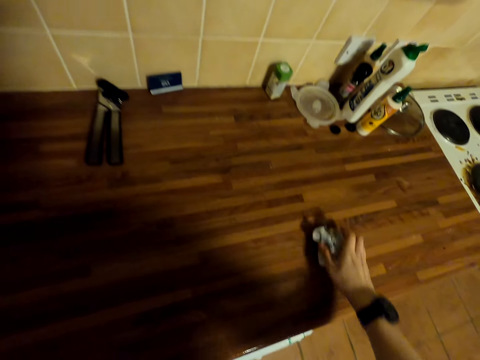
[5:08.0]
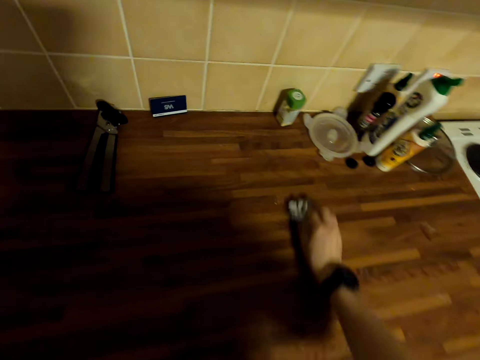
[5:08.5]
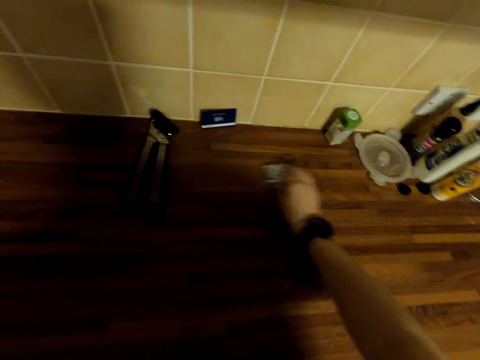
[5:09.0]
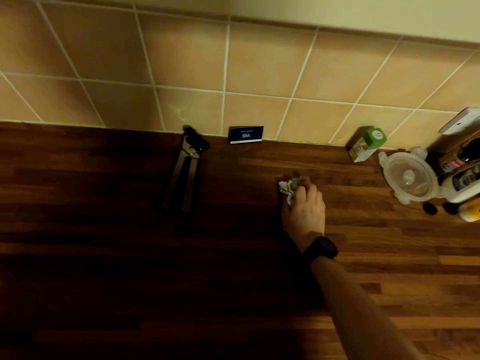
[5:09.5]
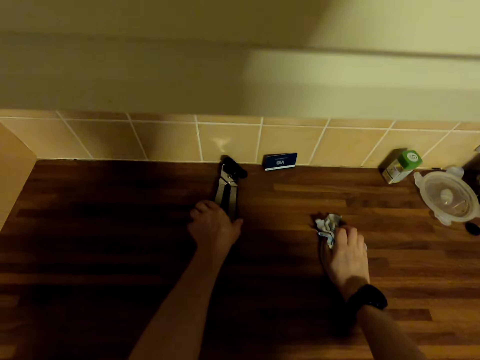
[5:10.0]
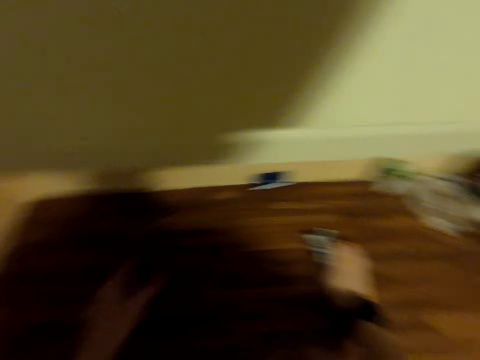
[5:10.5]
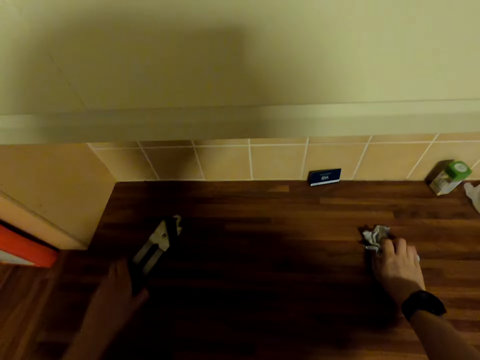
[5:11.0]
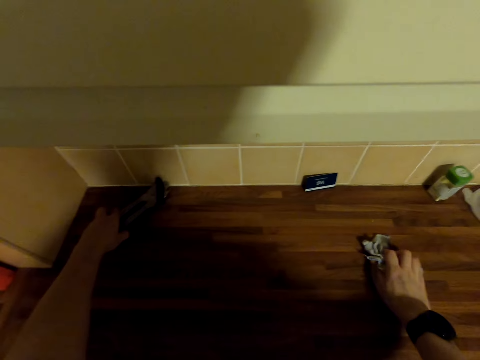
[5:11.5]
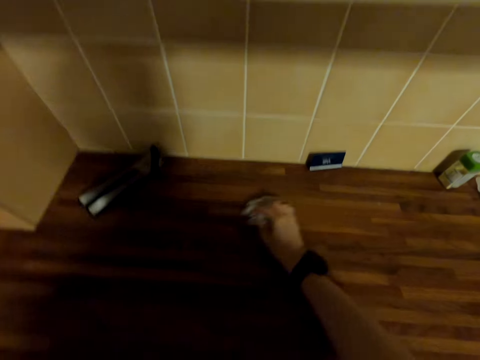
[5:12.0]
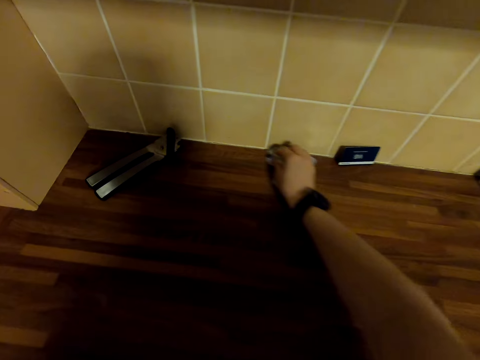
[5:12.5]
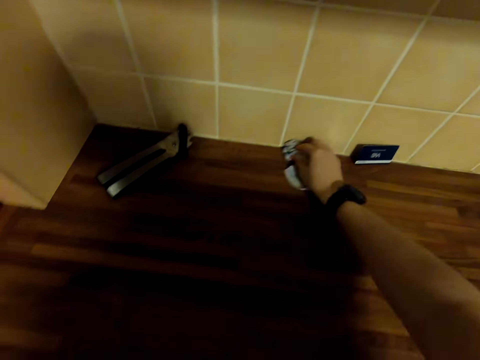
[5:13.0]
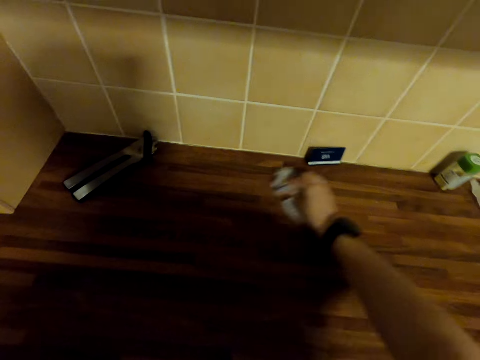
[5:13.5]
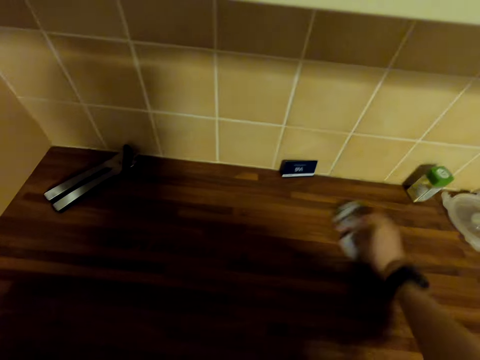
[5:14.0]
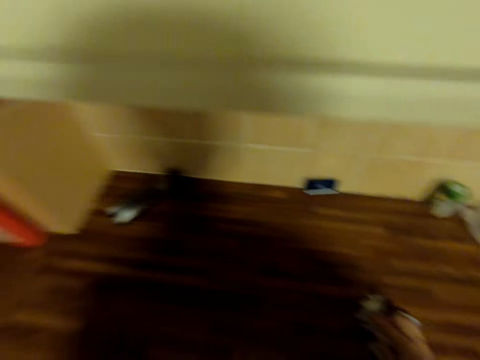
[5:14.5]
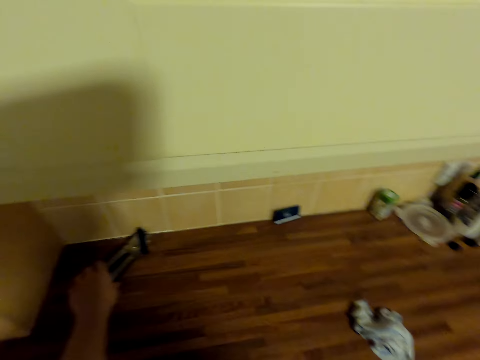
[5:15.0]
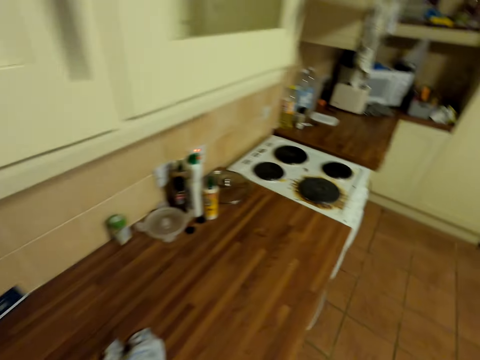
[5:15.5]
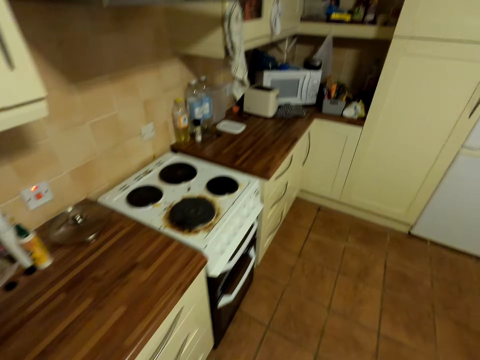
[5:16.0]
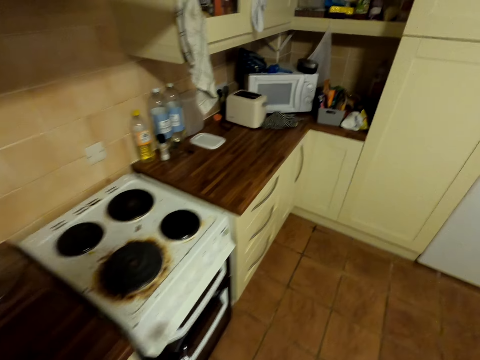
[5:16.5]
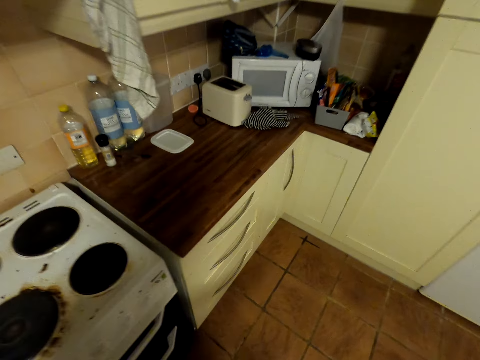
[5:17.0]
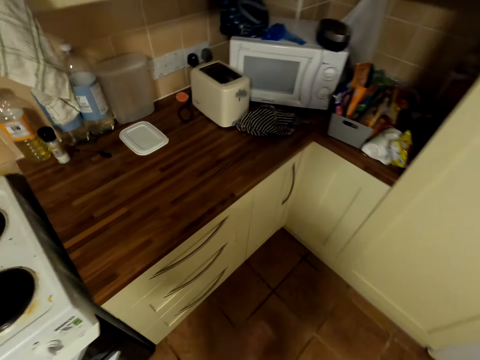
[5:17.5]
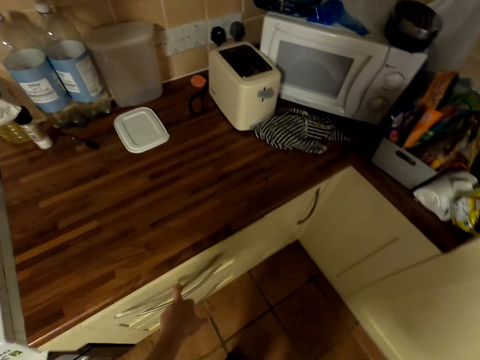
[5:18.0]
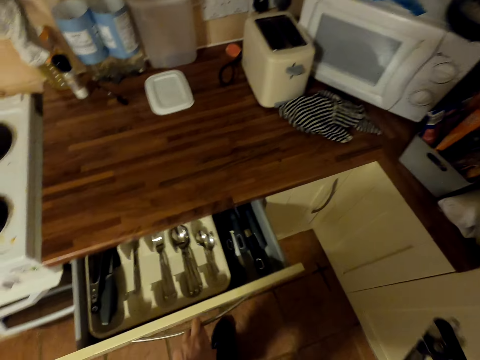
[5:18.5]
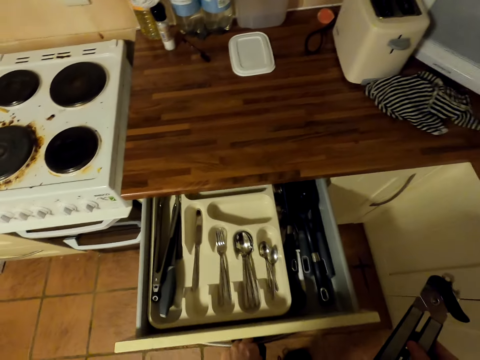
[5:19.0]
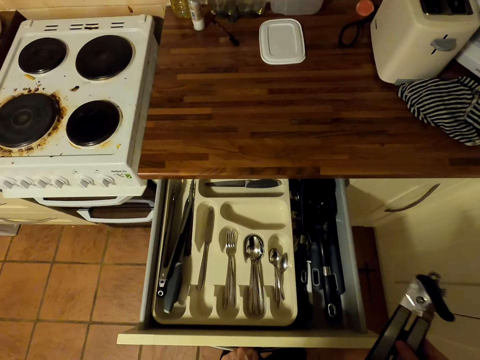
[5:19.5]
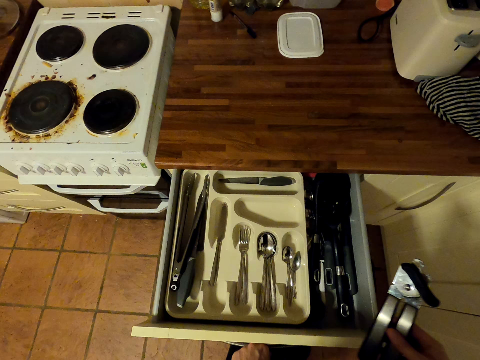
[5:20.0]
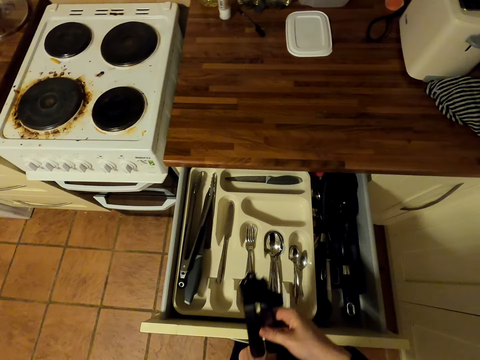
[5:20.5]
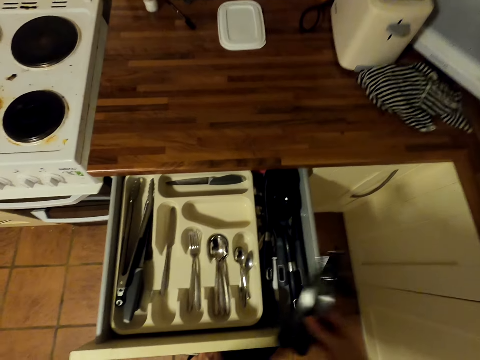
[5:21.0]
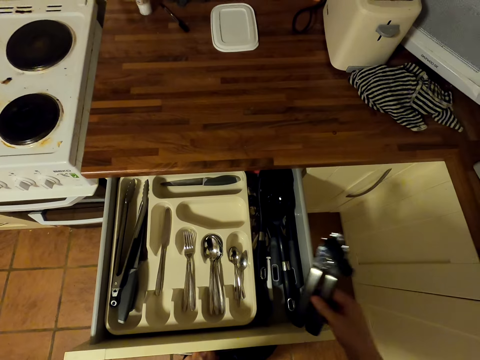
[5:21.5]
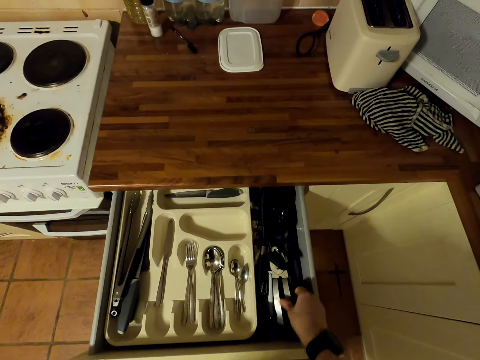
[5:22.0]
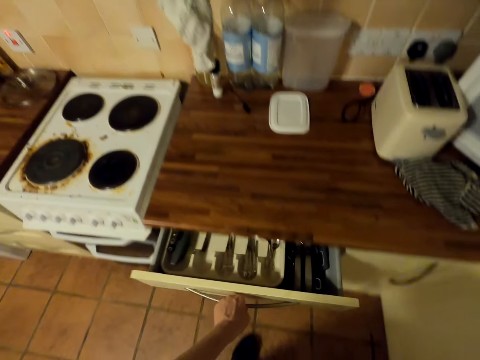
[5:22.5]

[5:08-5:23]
The camera wearer puts aside the squeezer. They move something on the counter top. They wipe the counter top with a wiping cloth. They move around the kitchen. They open the cabinet drawer. They put the squeezer in the cabinet drawer.

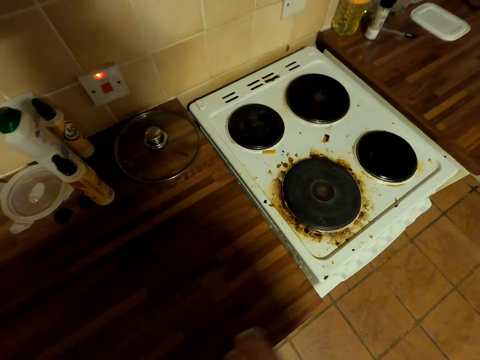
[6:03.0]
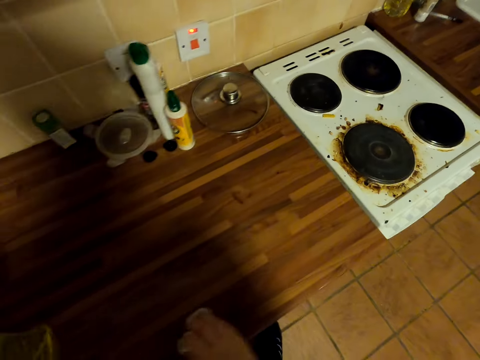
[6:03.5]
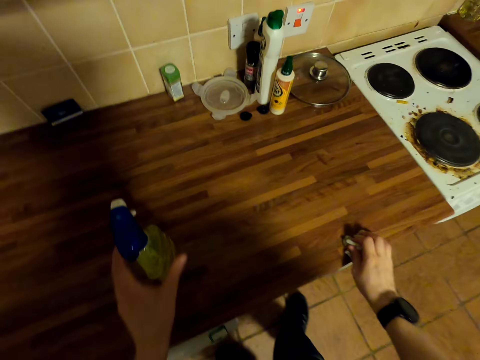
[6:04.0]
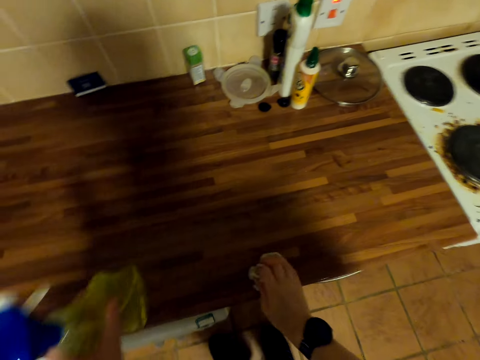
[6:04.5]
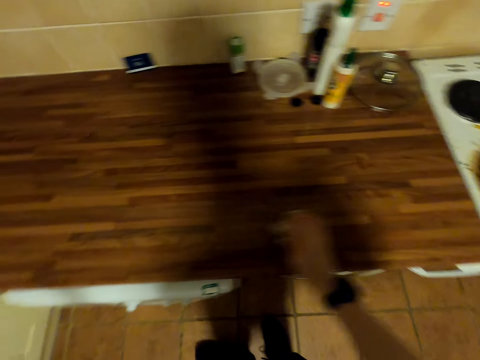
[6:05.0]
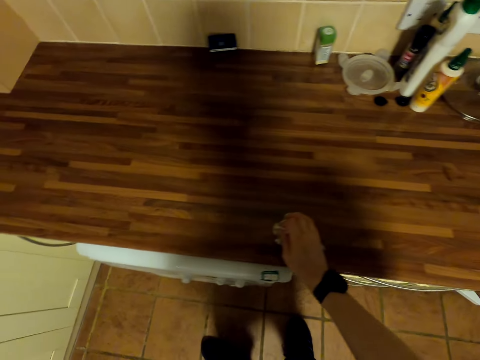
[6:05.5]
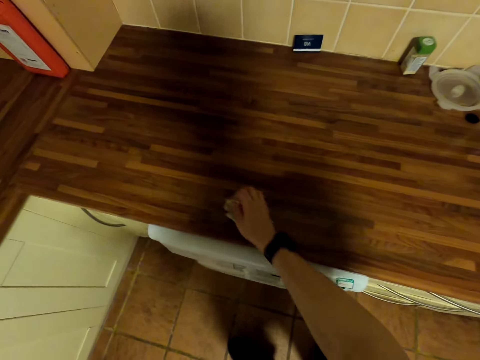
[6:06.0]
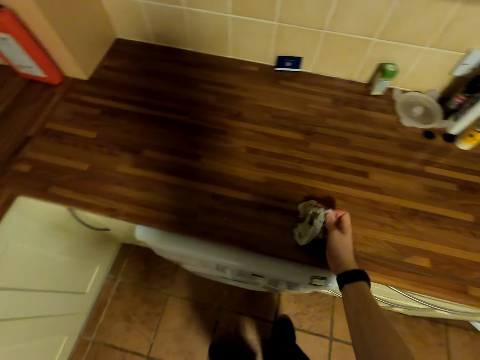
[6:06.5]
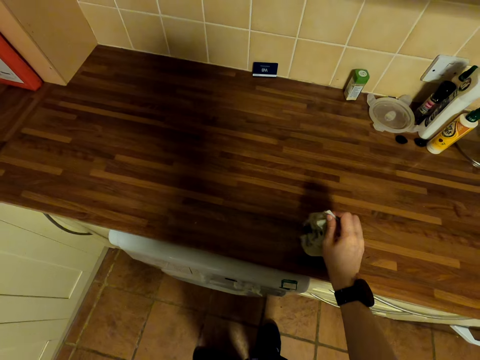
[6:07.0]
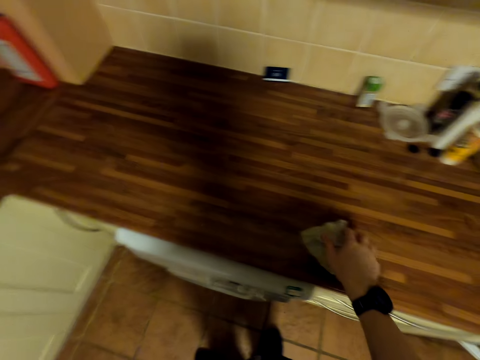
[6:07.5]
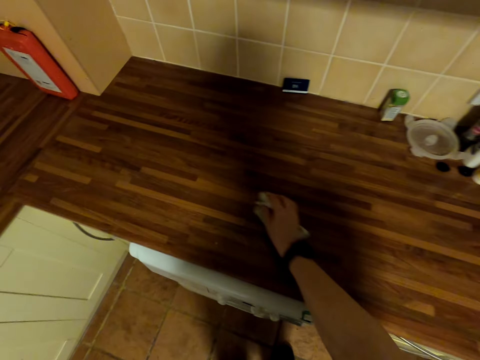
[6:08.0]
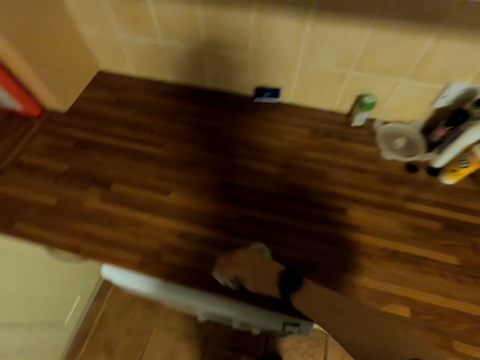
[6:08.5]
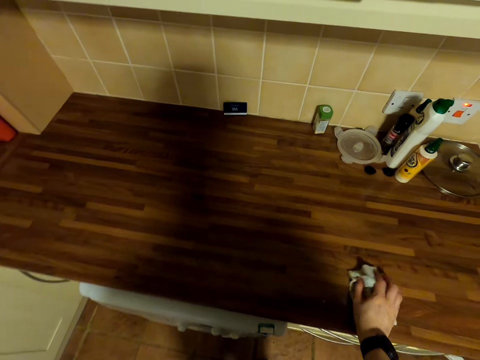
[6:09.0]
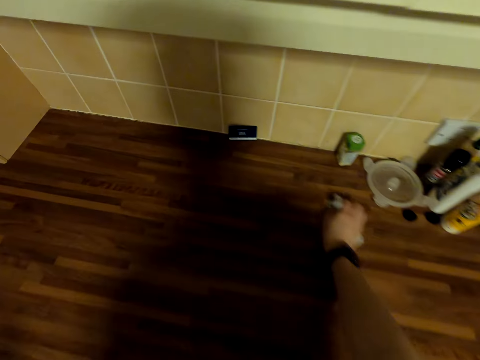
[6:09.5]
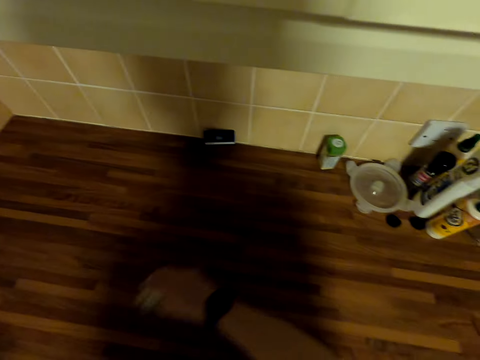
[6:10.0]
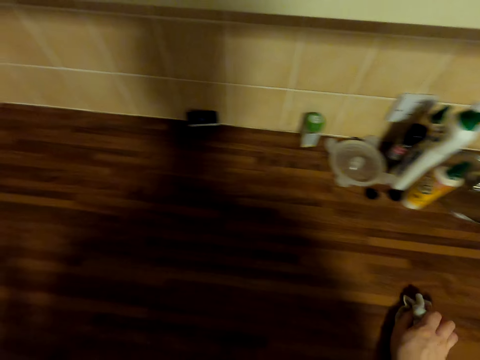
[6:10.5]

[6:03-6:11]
The camera wearer moves the spray from the table. They wipe the counter top with a wiping cloth.

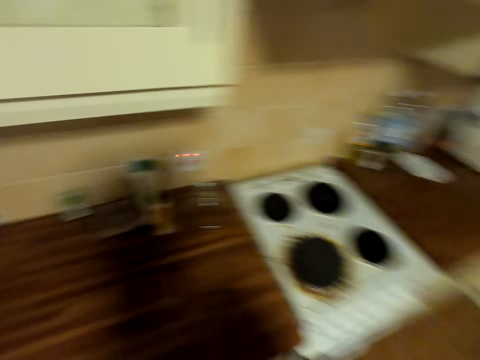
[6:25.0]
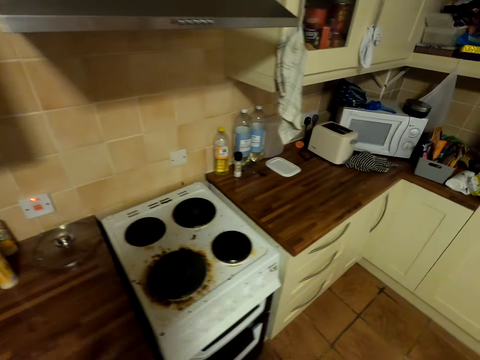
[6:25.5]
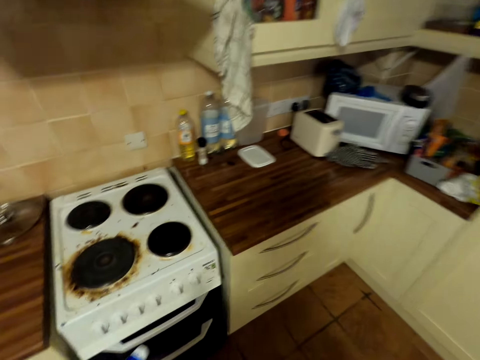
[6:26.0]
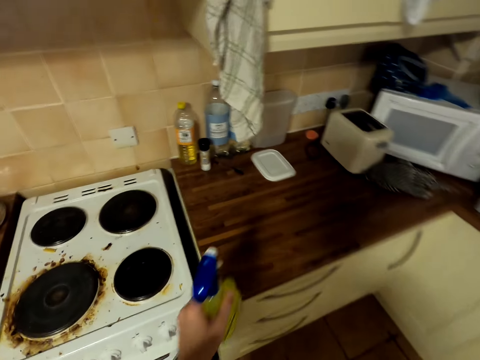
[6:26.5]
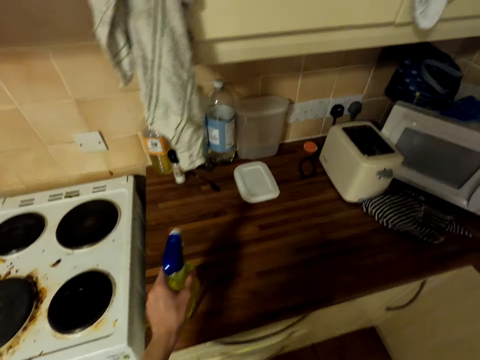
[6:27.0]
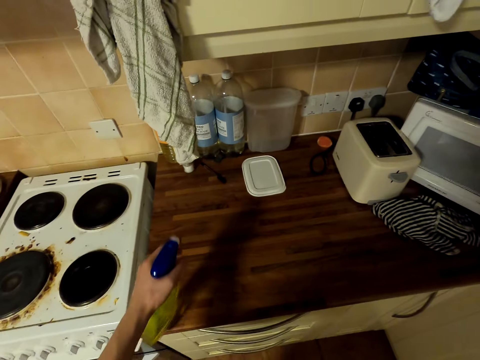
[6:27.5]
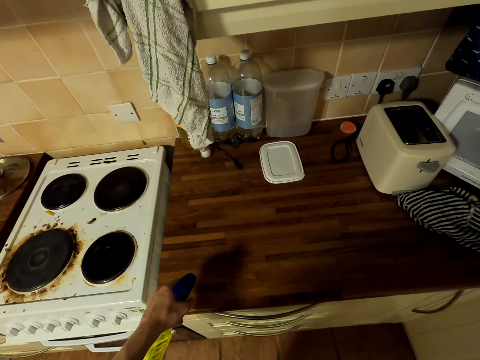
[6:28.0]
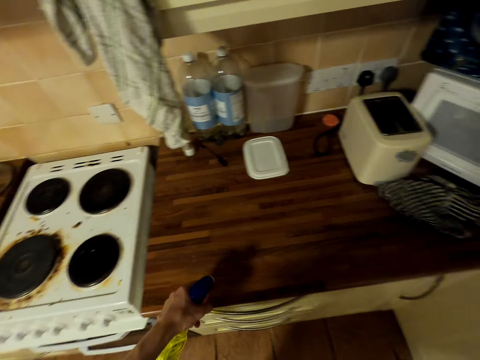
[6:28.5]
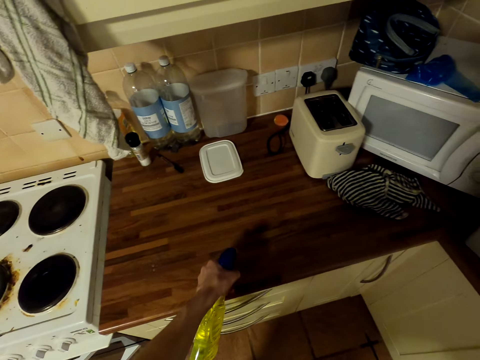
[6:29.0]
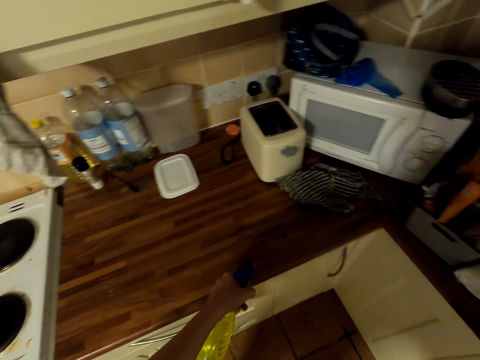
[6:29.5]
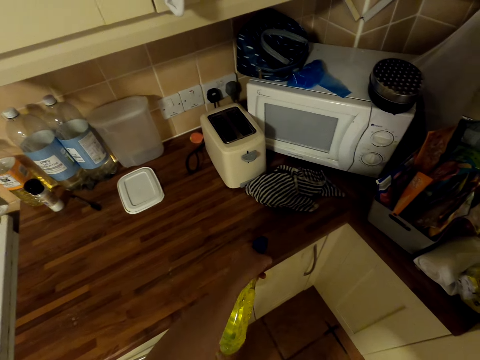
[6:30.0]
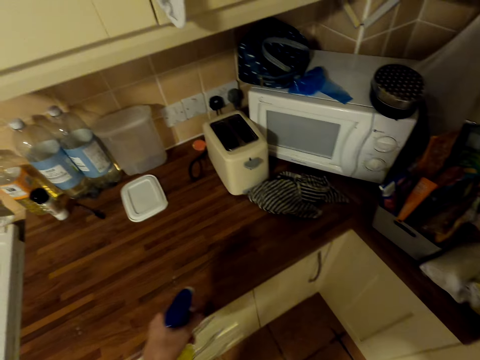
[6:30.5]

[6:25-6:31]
The camera wearer puts the spray on top of the cabinet. They spray on the top of the cabinet.
